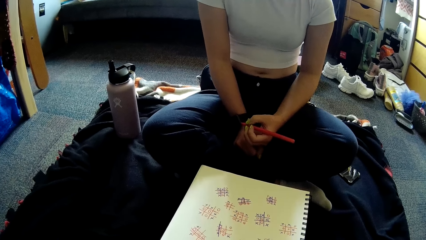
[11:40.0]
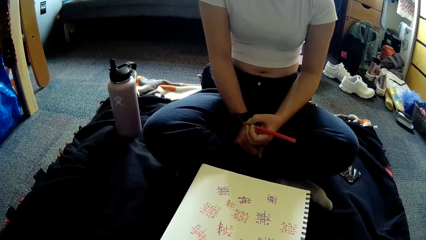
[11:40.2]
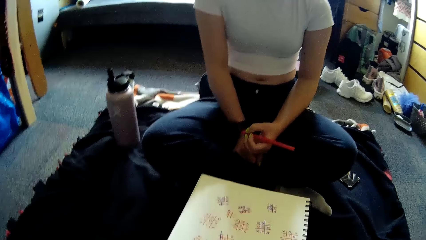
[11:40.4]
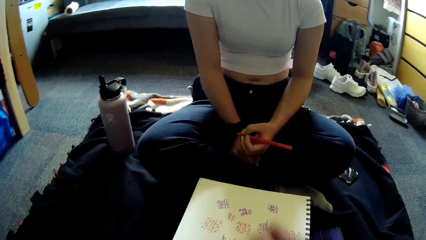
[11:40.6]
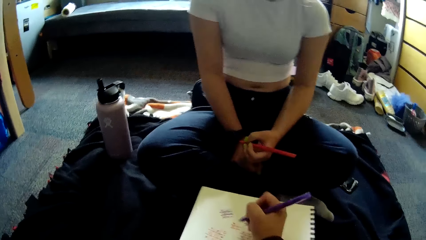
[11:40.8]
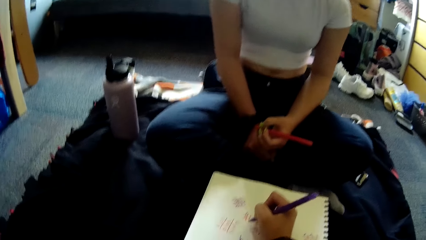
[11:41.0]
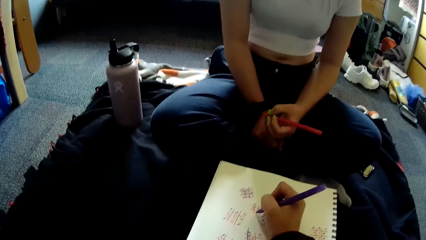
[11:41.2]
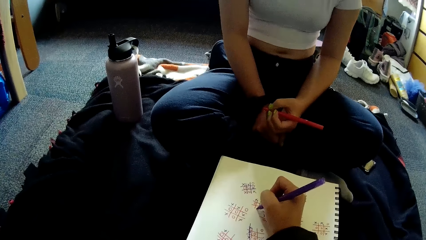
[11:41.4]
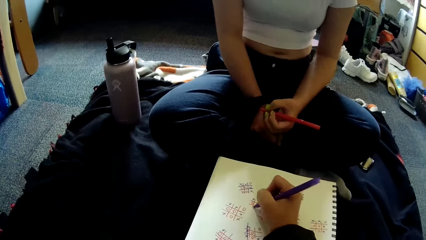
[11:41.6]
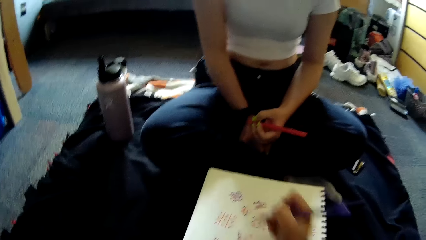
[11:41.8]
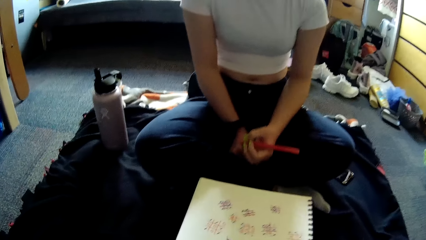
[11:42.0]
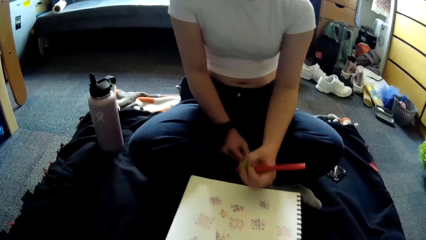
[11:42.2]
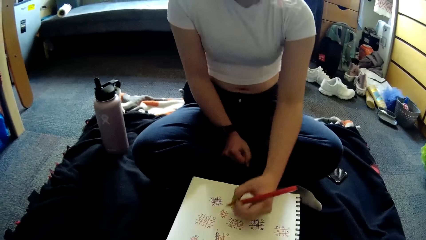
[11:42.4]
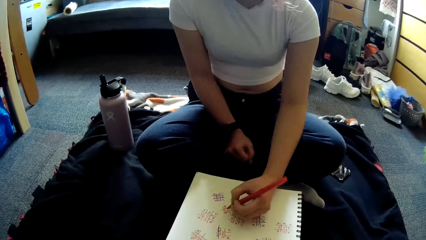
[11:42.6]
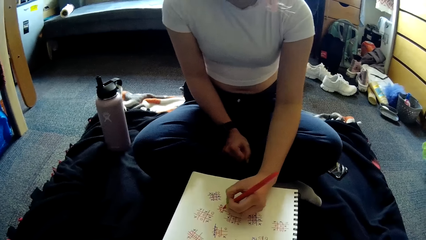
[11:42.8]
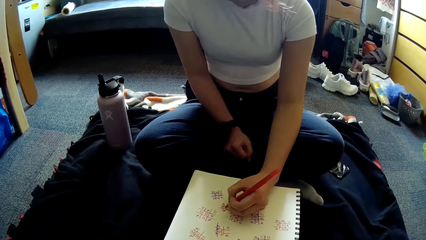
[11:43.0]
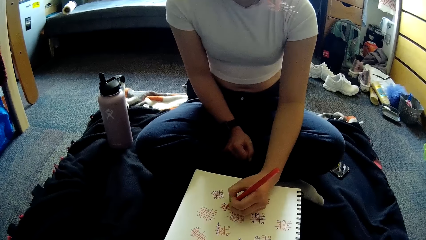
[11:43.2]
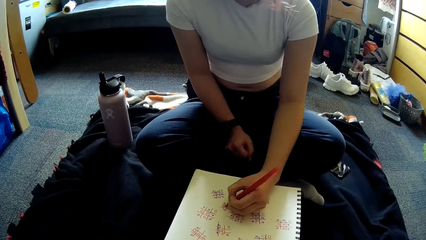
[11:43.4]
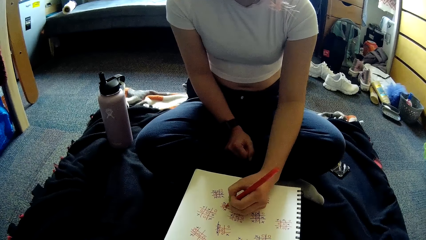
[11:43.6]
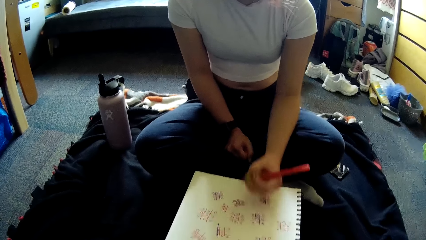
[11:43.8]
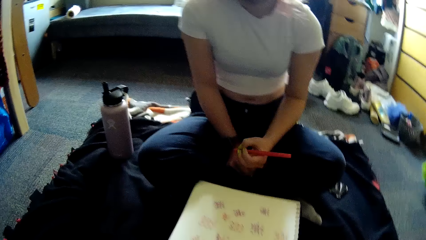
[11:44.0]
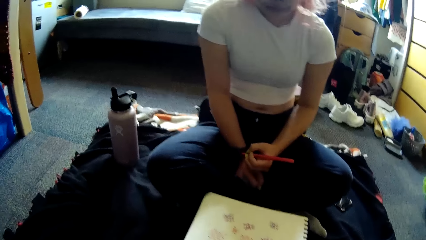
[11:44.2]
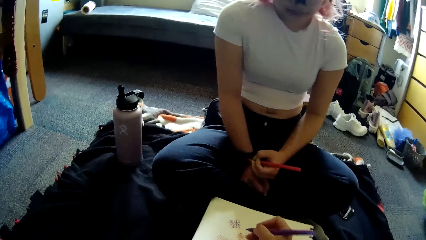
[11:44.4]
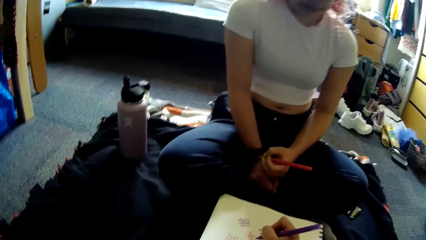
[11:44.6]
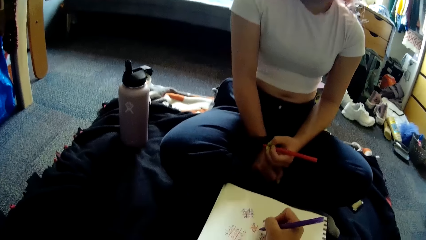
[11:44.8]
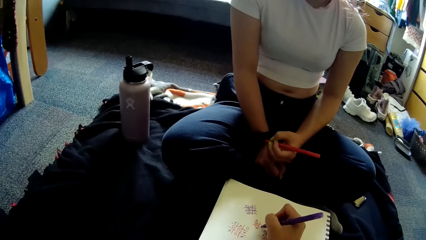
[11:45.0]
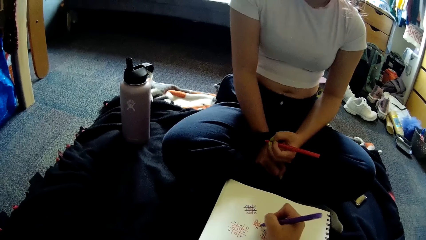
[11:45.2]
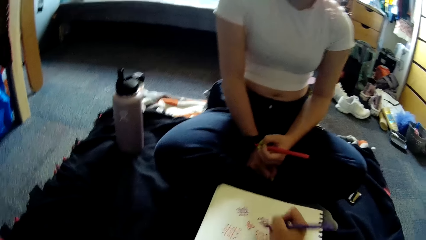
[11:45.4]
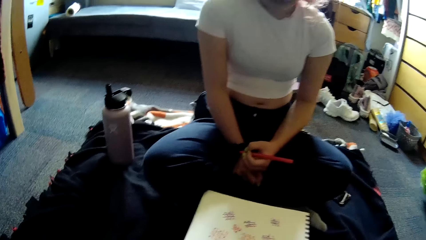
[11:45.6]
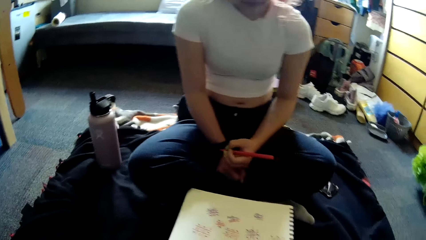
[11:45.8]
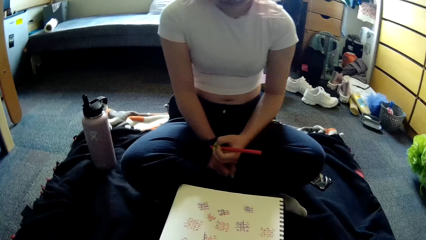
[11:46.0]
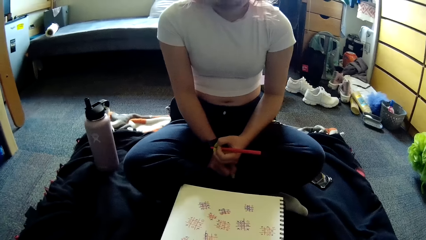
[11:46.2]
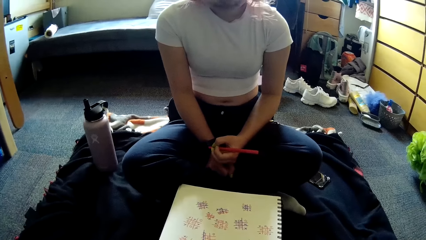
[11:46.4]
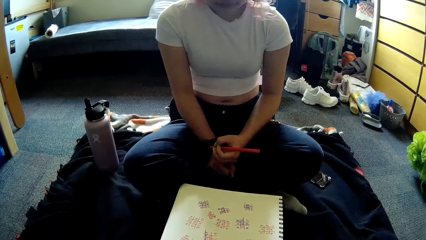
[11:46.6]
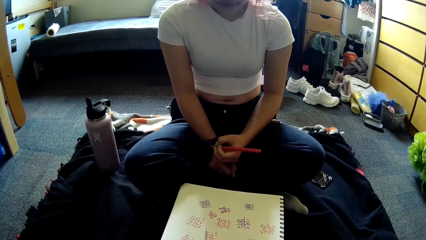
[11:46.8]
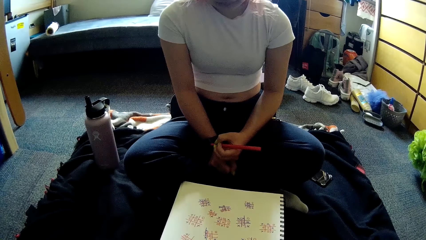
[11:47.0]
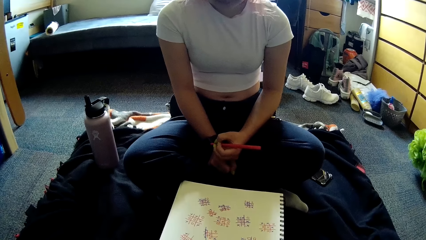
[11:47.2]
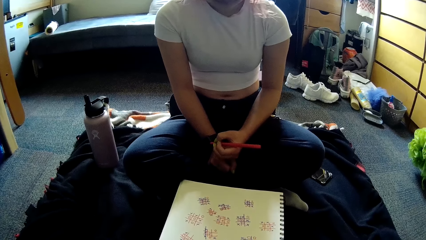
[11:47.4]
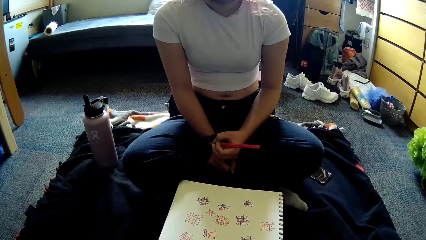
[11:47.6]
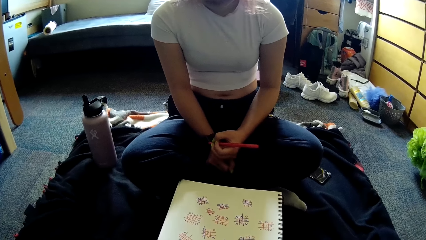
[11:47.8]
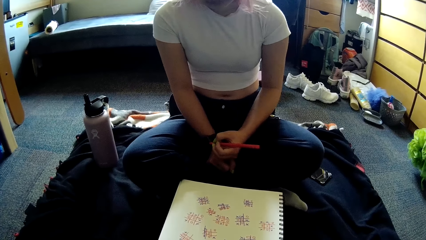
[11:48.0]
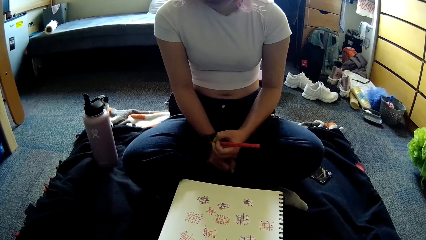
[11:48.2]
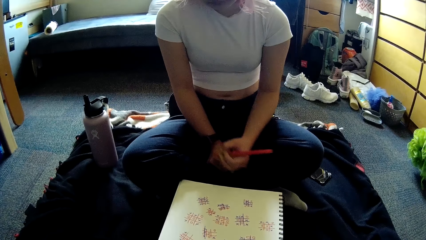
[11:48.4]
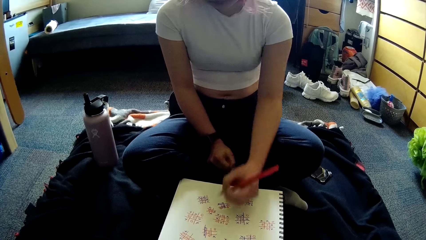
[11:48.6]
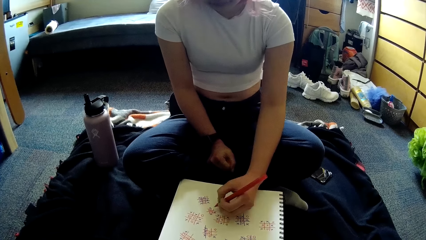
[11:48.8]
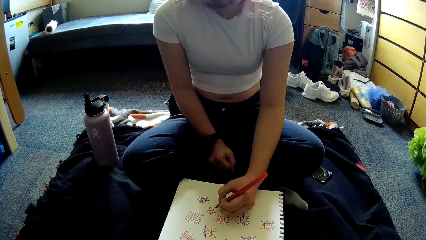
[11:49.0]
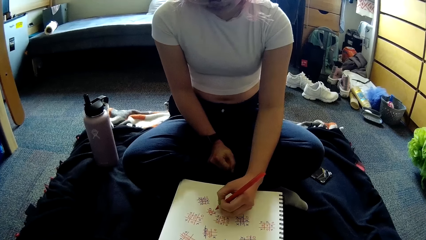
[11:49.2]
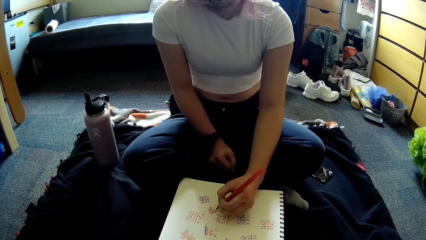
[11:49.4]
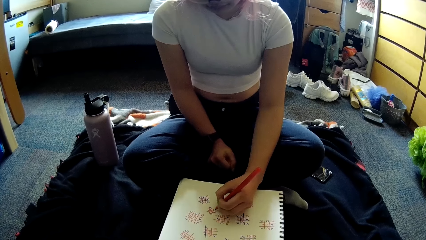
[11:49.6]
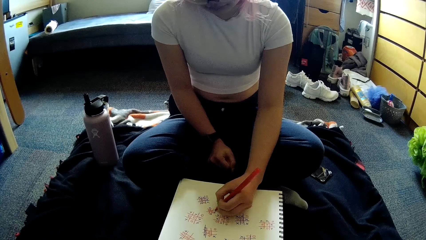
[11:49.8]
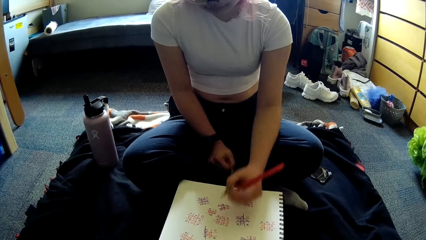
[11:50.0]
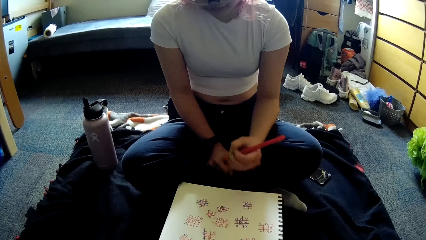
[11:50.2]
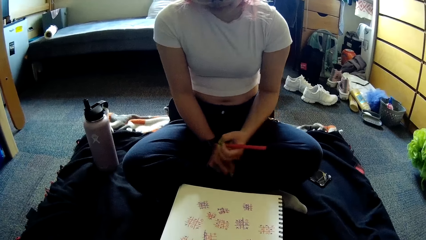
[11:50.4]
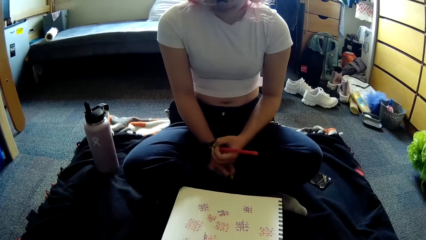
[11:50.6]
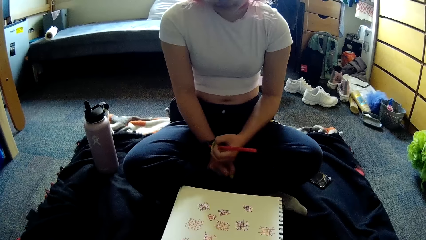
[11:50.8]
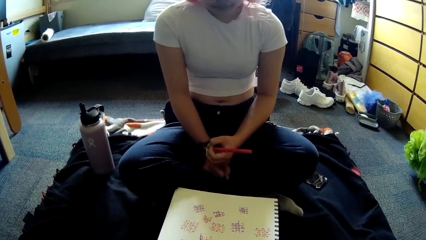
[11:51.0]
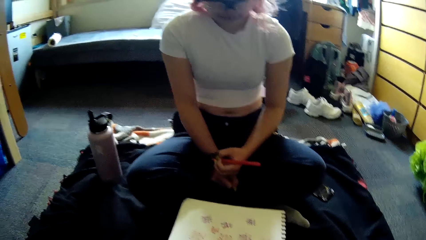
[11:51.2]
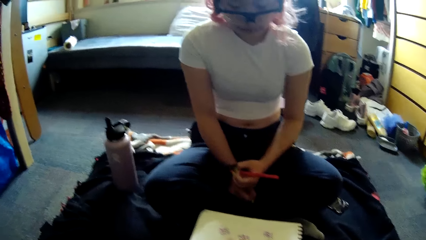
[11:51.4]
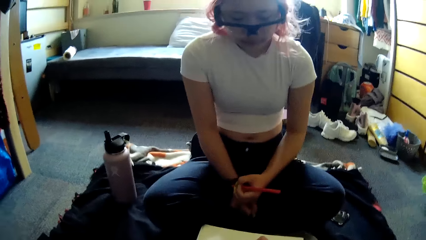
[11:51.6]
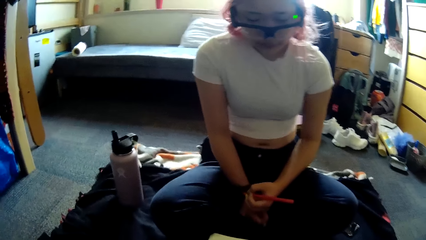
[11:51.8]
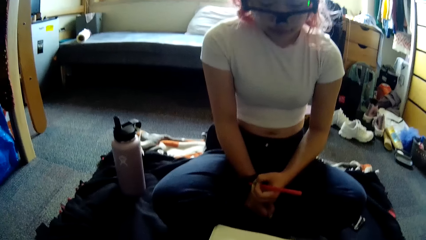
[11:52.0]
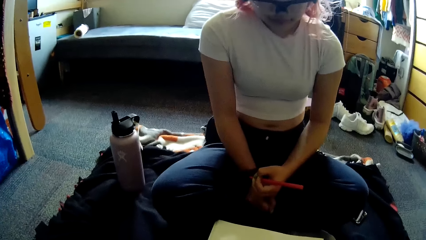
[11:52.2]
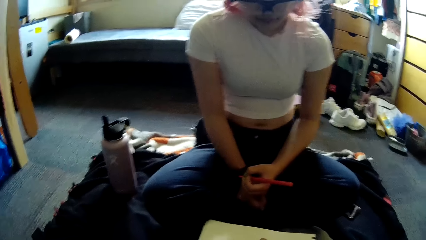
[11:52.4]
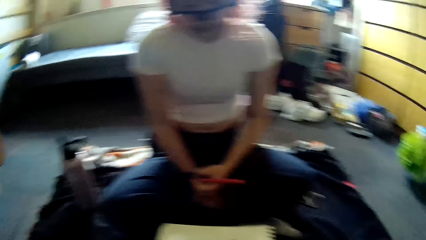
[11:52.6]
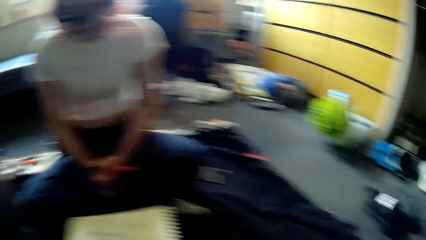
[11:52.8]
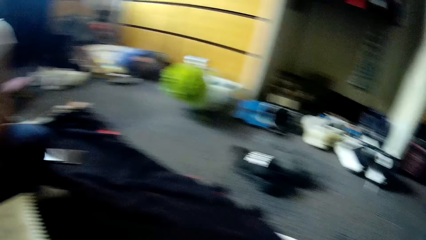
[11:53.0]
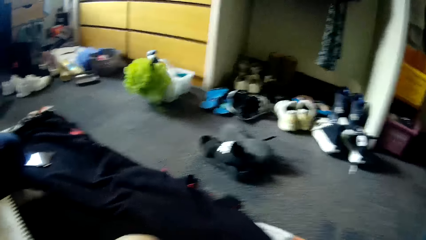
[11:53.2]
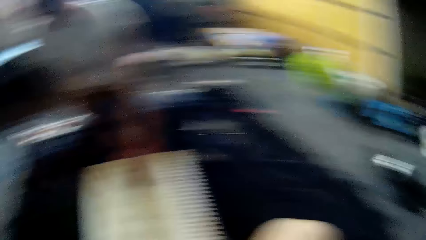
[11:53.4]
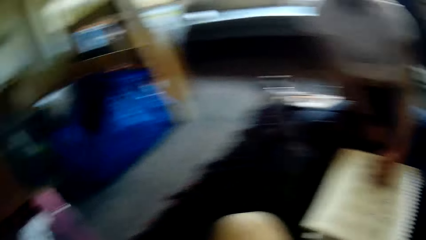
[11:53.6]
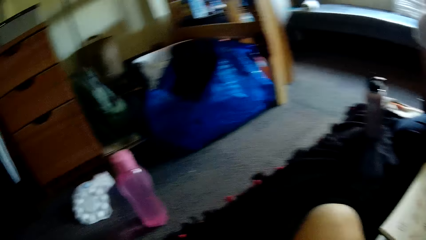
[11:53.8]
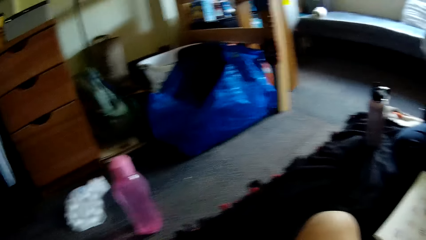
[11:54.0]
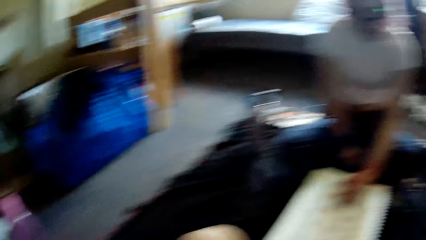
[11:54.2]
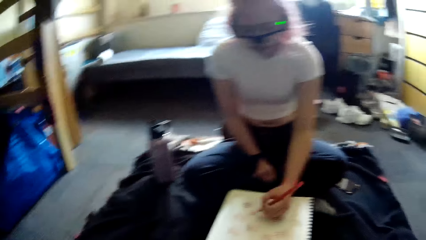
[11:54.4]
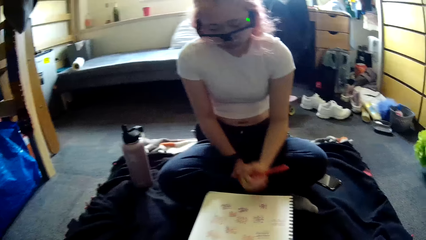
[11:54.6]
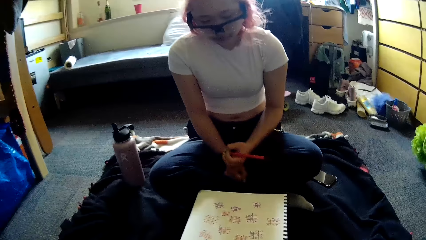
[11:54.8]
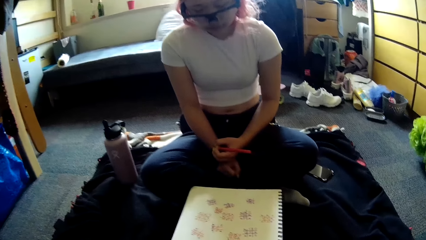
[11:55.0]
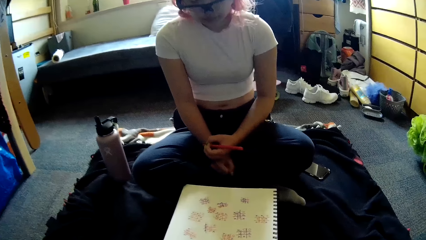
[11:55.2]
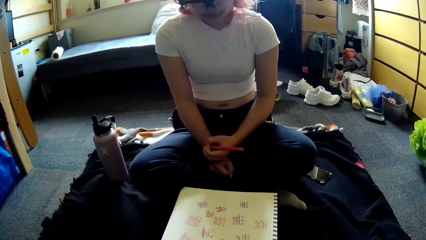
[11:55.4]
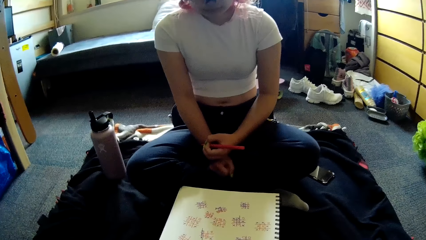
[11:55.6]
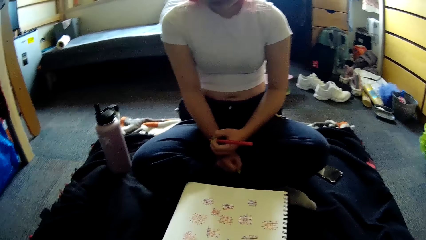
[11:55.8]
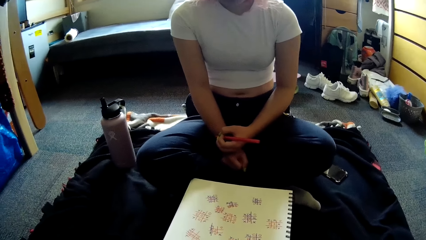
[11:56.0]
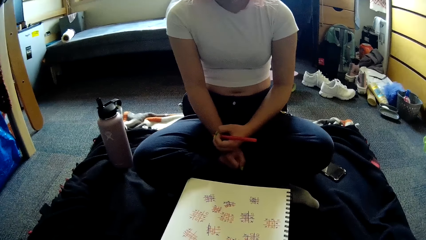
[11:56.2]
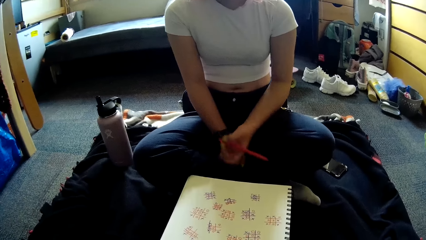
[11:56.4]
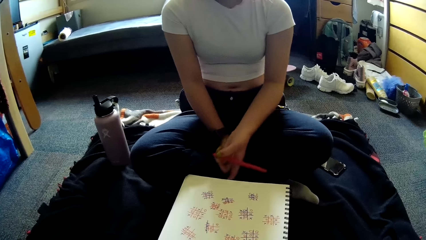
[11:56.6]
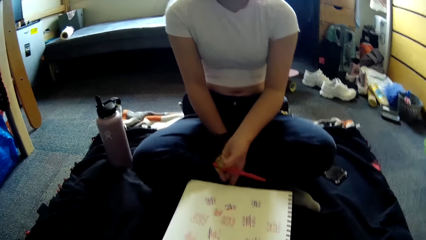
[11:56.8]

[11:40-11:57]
The camera wearer writes on the paper with the pen in her right hand. The woman writes on the paper with the pen in her left hand. The camera wearer writes on the paper with the pen in her right hand. The woman writes on the paper with the pen in her left hand. The camera wearer writes on the paper with the pen in her right hand. The woman writes on the paper with the pen in her left hand. The camera wearer looks around.
